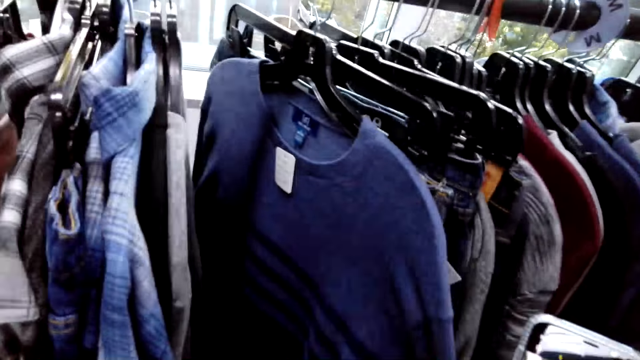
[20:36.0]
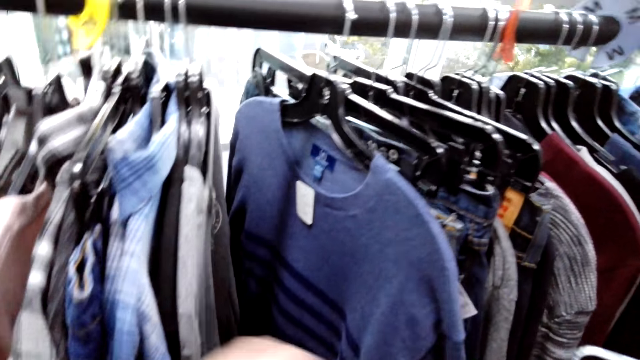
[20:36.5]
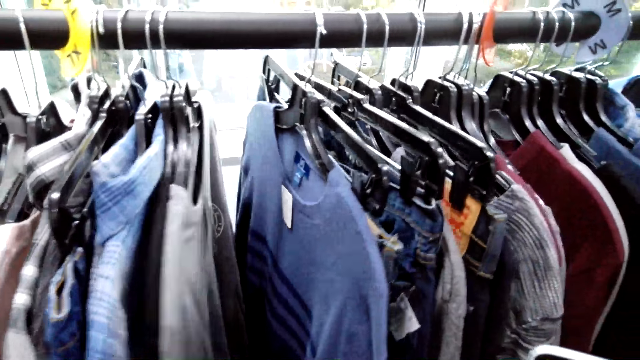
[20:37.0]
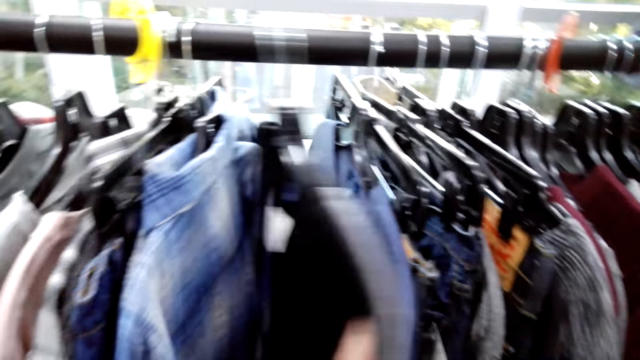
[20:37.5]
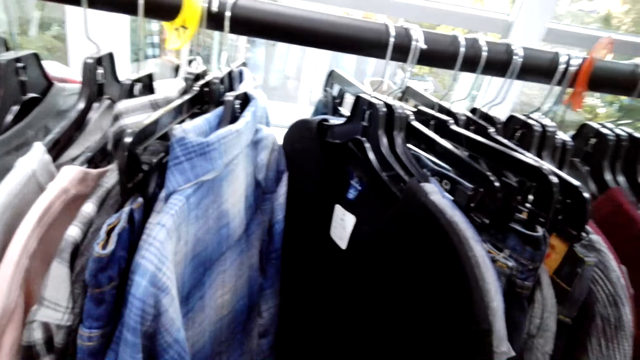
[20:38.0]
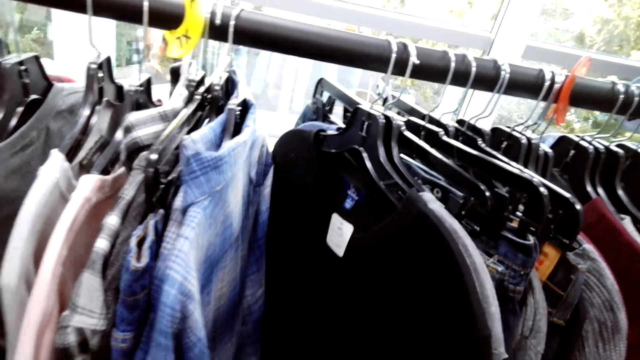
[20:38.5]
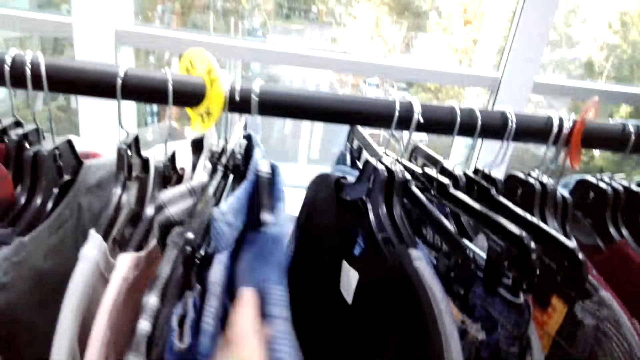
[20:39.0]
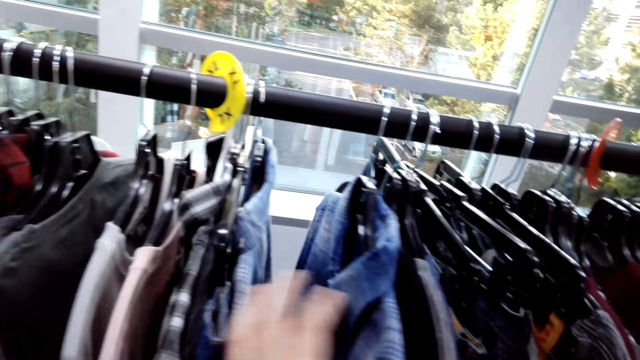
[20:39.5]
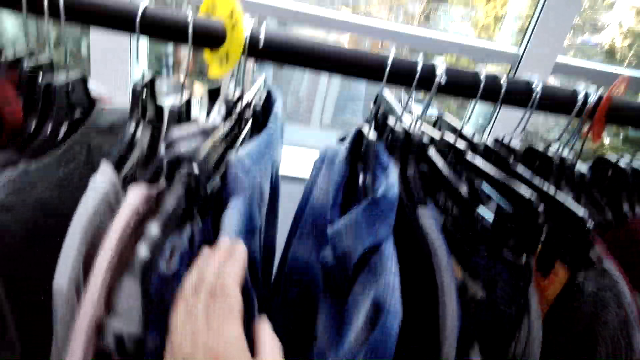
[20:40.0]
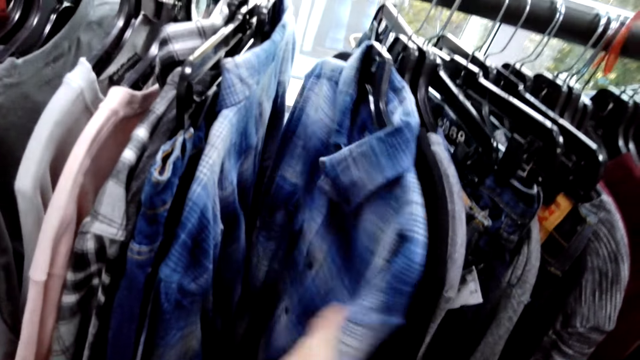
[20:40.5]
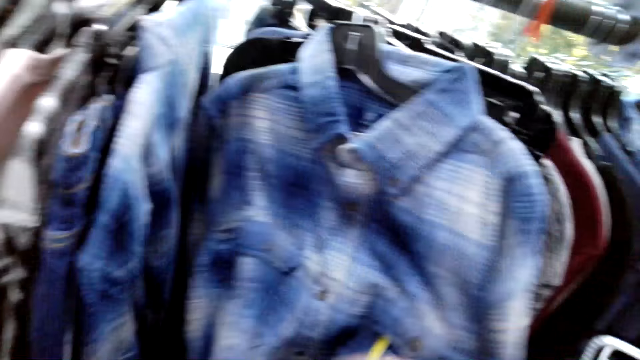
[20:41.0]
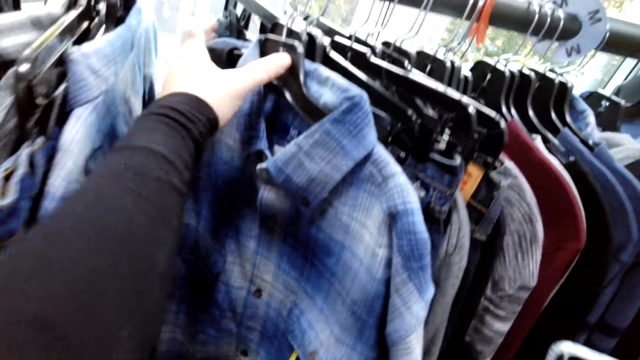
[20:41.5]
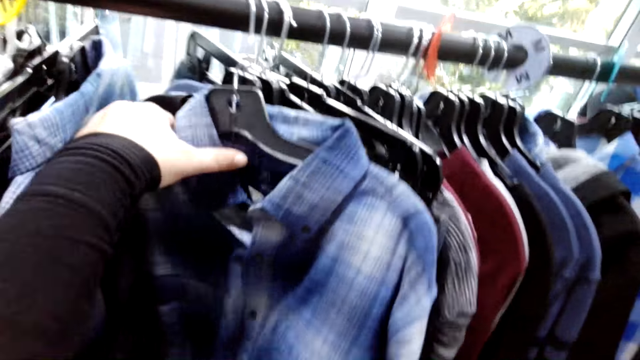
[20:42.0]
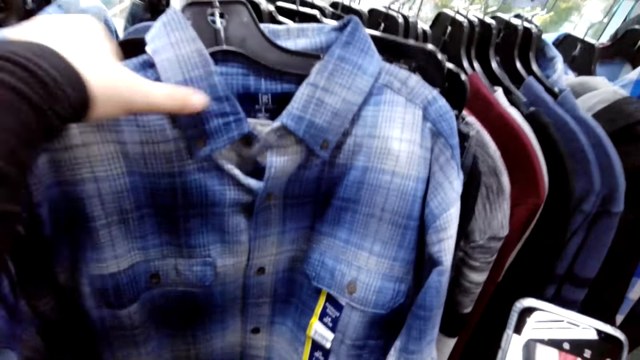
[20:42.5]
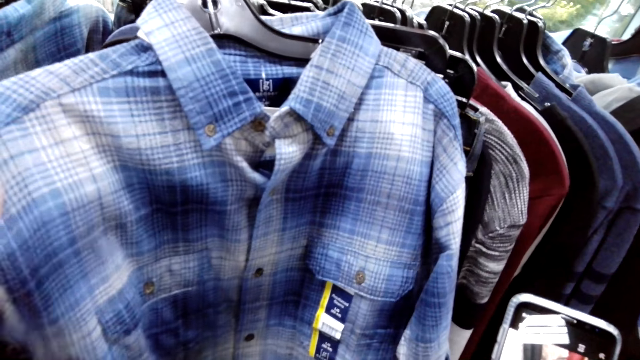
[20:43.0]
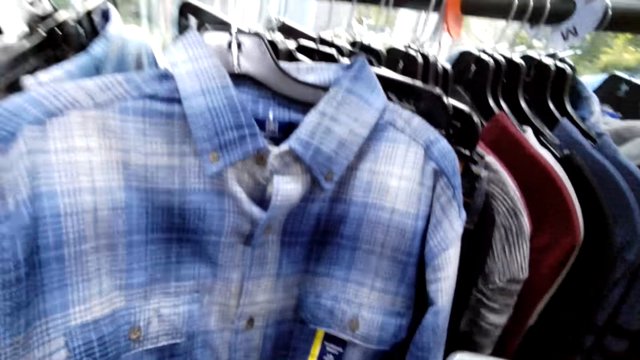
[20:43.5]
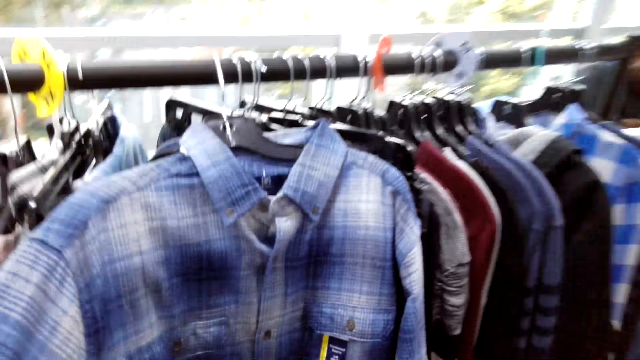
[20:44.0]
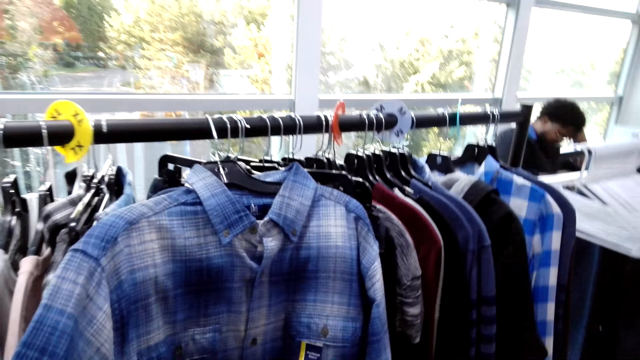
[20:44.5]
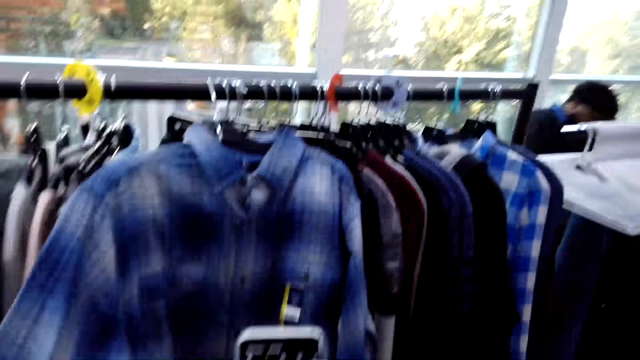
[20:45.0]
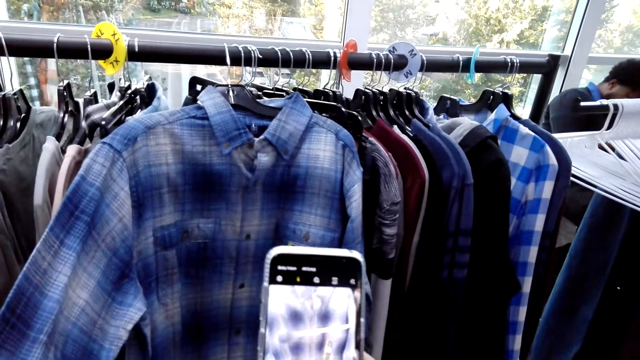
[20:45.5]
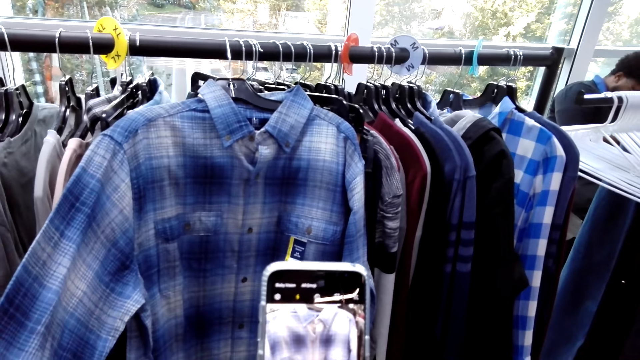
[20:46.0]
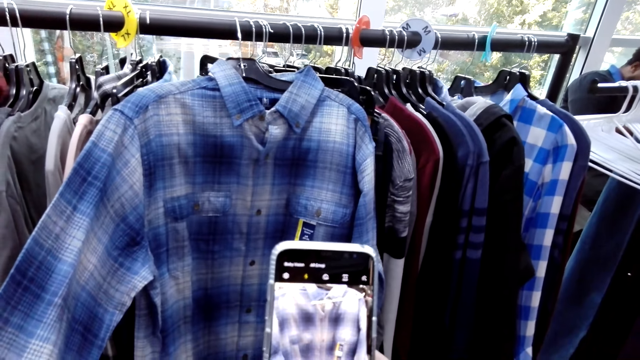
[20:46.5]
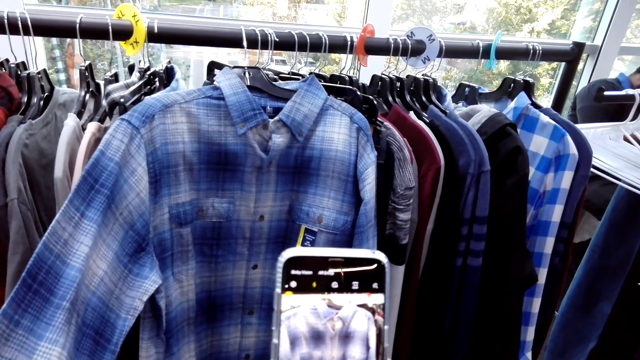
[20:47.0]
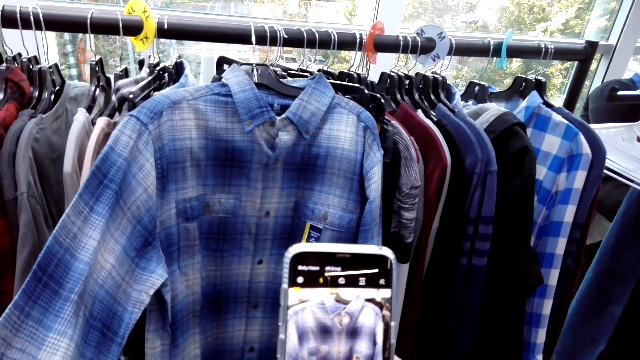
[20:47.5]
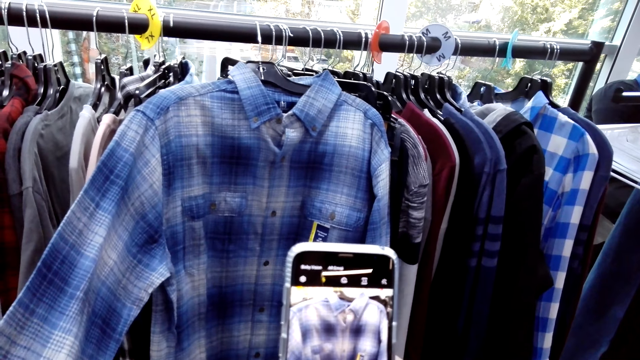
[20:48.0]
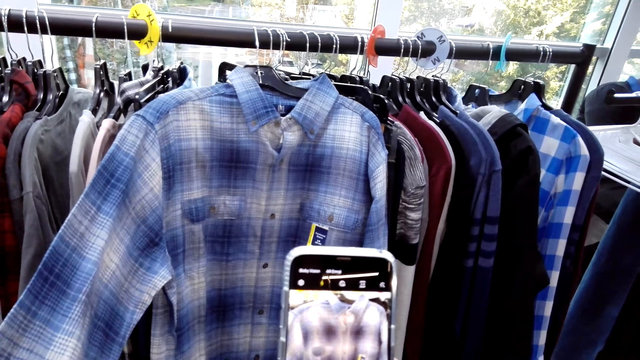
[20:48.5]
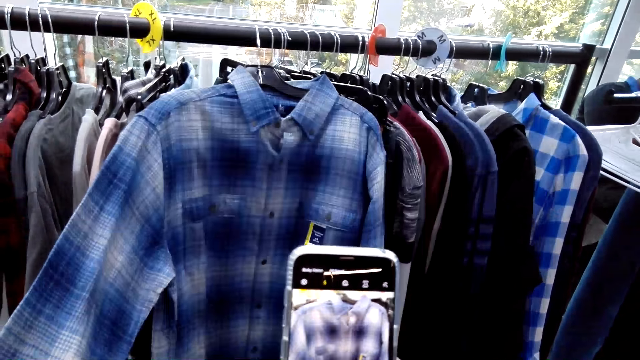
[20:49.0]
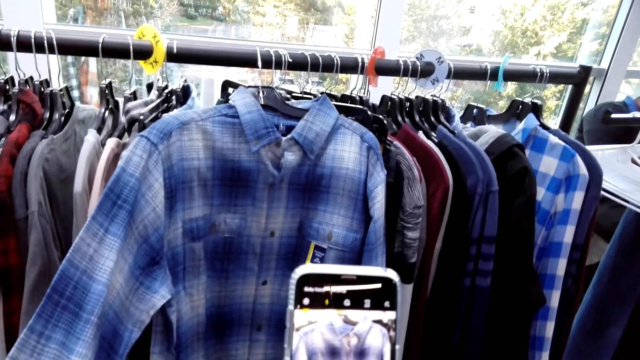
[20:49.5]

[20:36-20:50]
The camera wearer holds a sweat pant. He holds a shirt. He pulls out the shirt. He browses his phone. He takes a picture of the shirt.

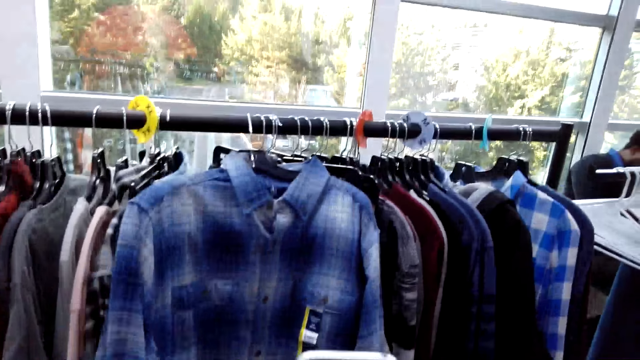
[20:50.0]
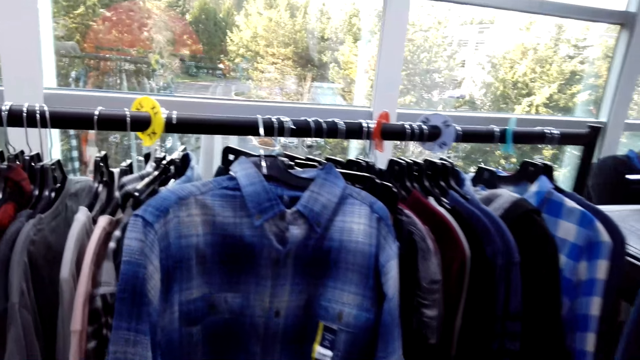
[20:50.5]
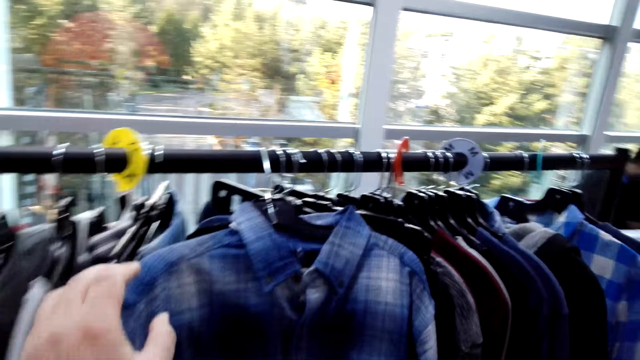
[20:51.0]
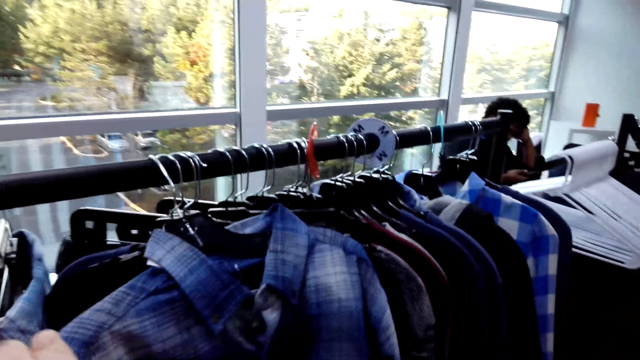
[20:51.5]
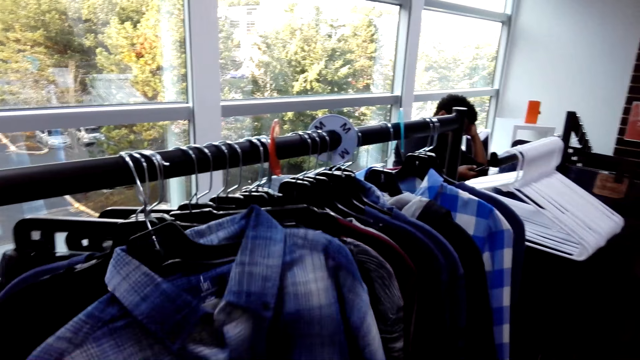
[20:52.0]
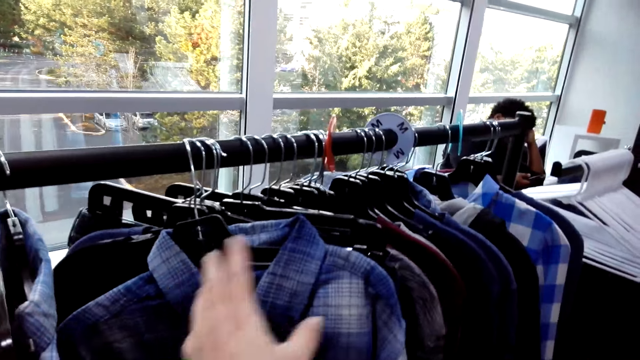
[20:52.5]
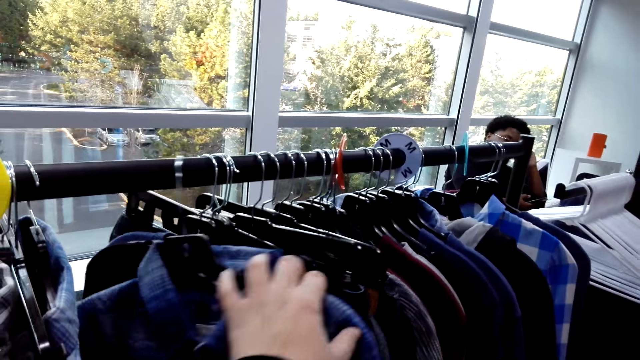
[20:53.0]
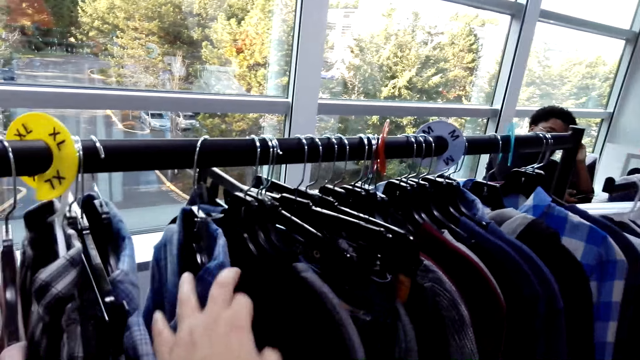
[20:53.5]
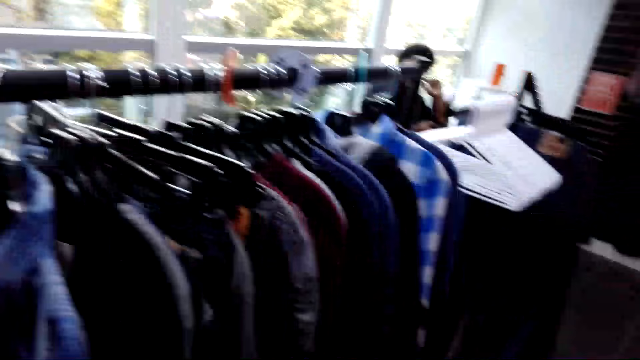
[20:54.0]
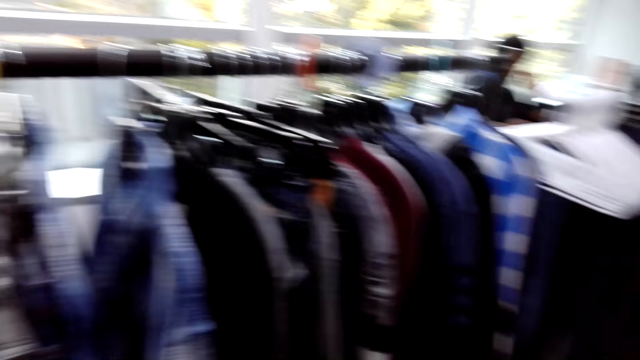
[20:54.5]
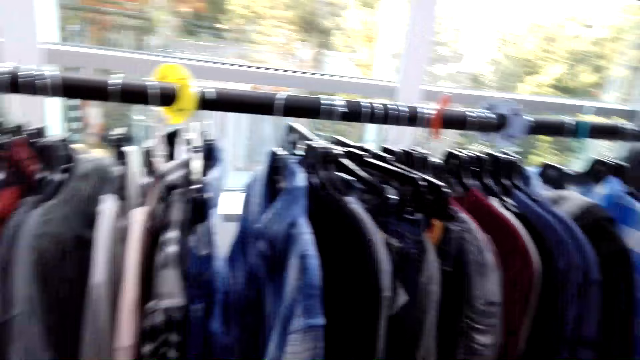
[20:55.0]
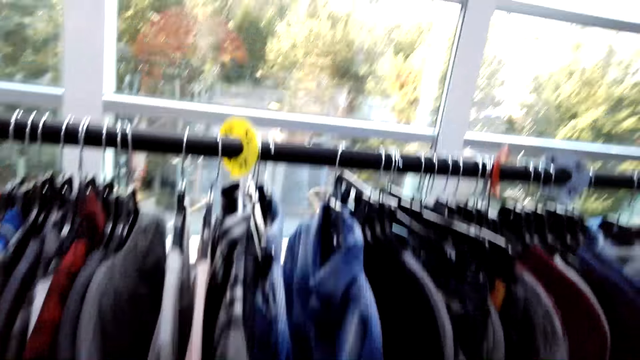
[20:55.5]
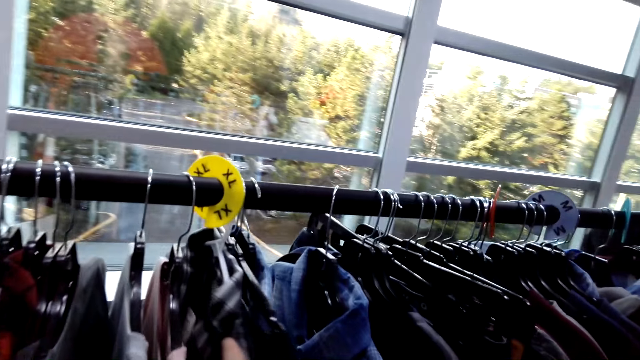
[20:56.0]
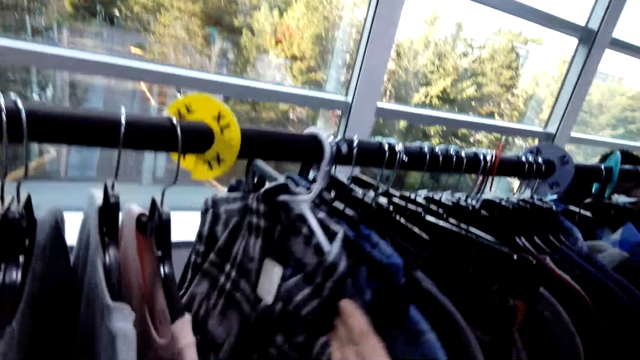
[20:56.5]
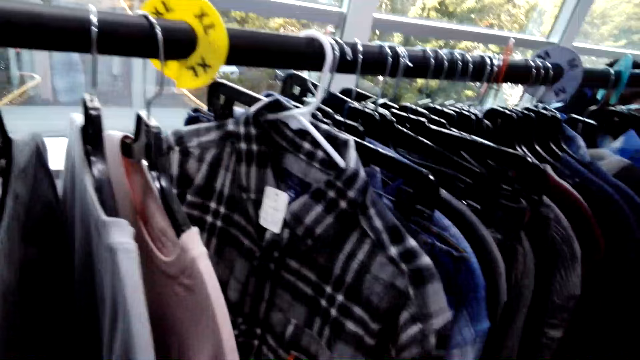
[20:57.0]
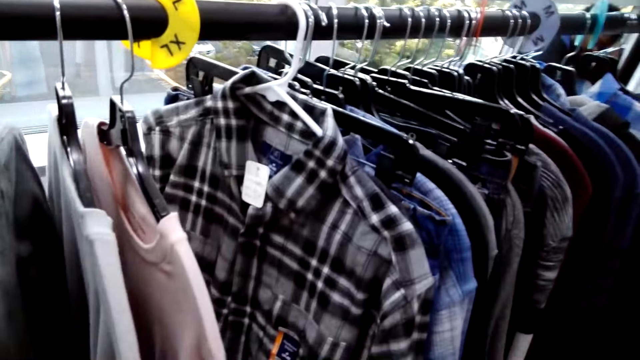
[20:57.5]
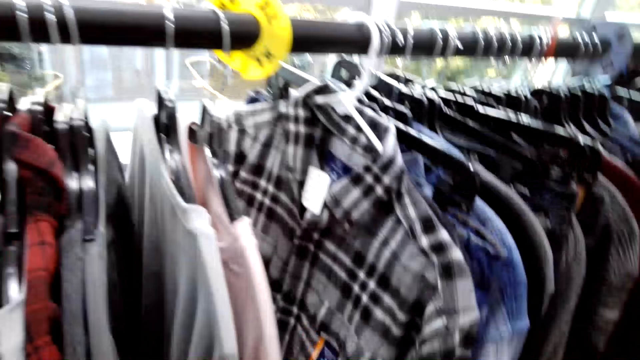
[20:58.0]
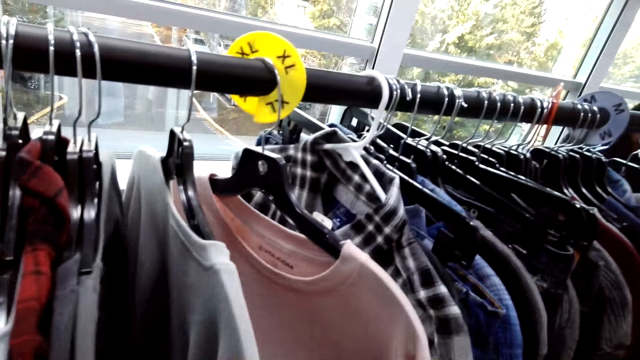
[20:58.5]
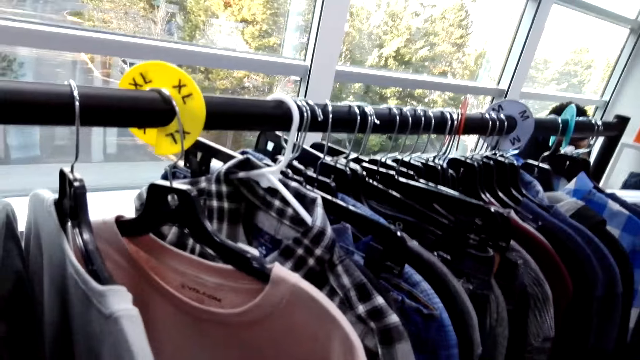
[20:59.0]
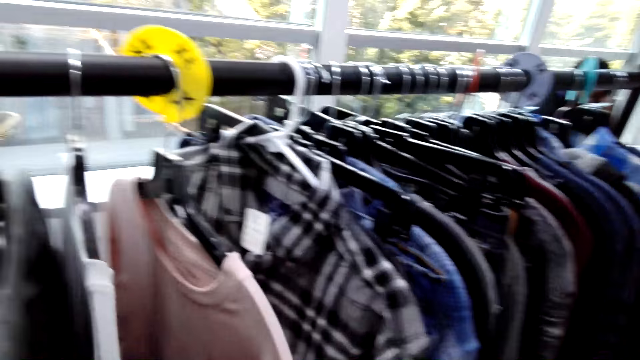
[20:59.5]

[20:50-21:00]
The camera wearer puts the shirt back on the rack. They walk around. They check clothes on the rack.
